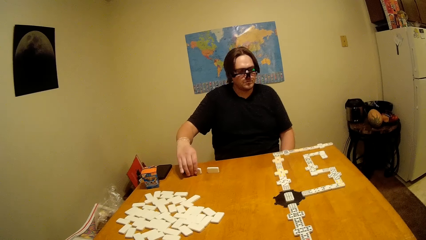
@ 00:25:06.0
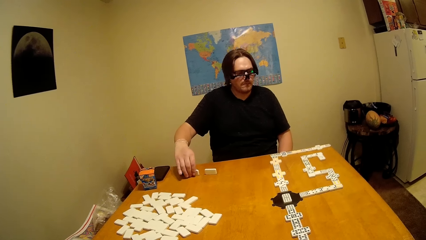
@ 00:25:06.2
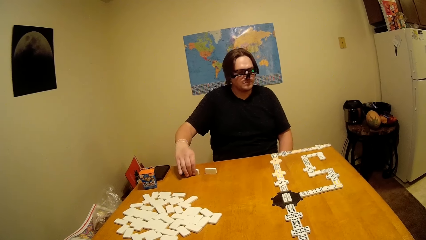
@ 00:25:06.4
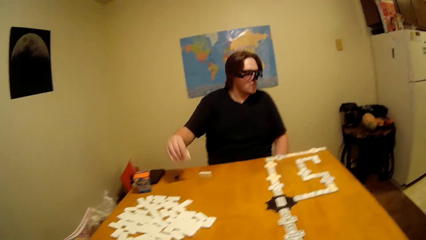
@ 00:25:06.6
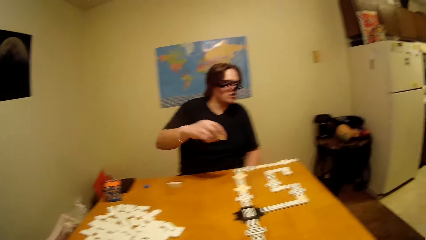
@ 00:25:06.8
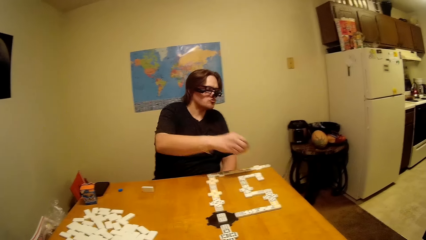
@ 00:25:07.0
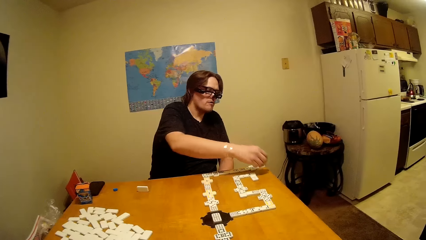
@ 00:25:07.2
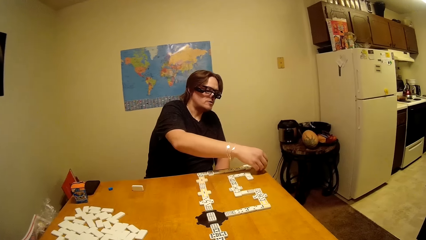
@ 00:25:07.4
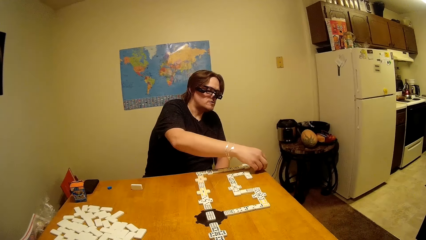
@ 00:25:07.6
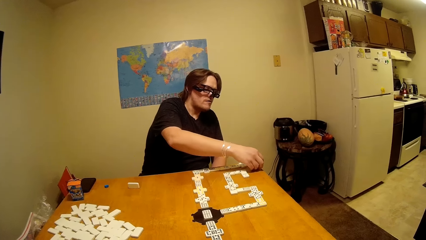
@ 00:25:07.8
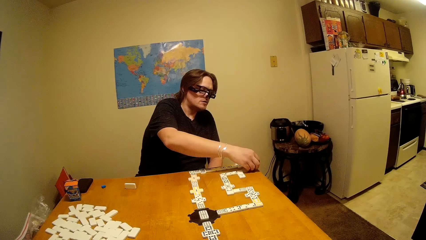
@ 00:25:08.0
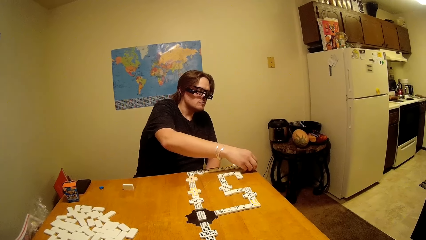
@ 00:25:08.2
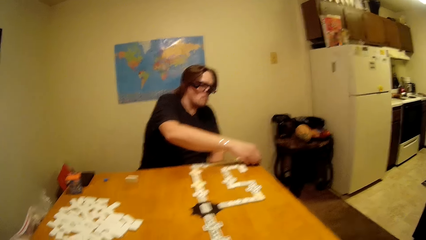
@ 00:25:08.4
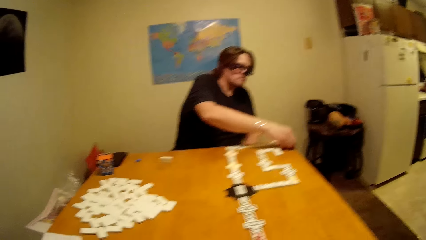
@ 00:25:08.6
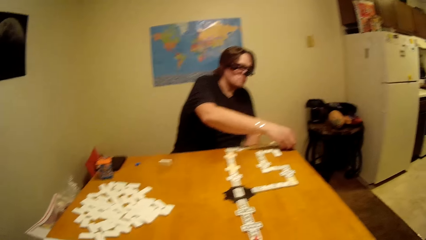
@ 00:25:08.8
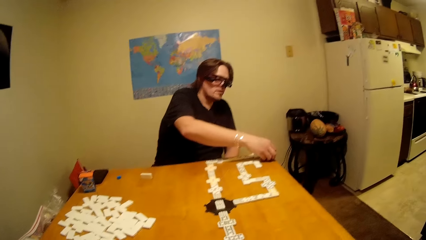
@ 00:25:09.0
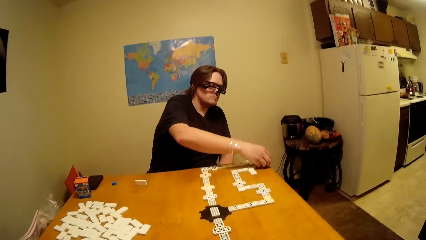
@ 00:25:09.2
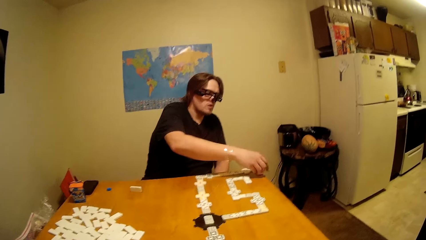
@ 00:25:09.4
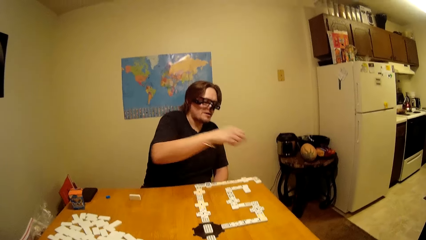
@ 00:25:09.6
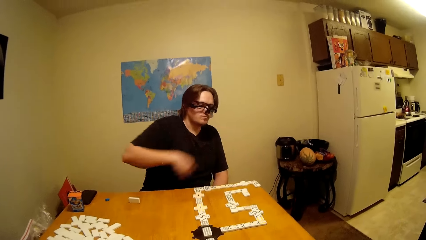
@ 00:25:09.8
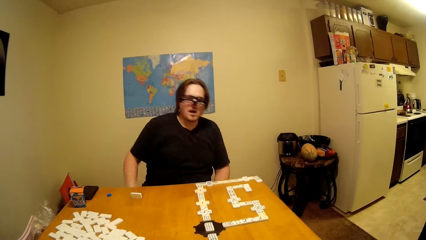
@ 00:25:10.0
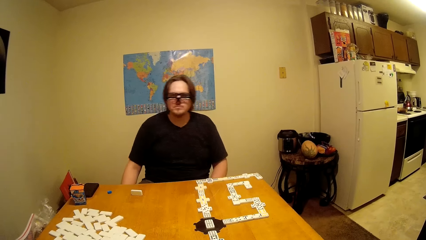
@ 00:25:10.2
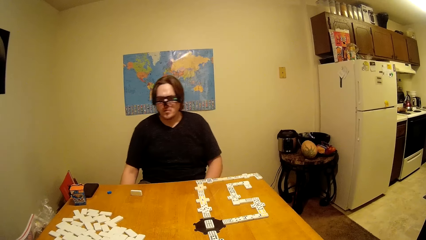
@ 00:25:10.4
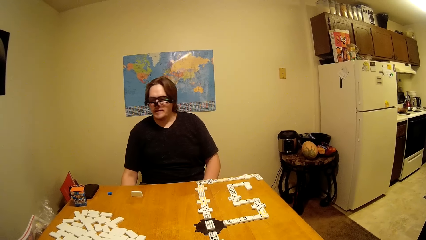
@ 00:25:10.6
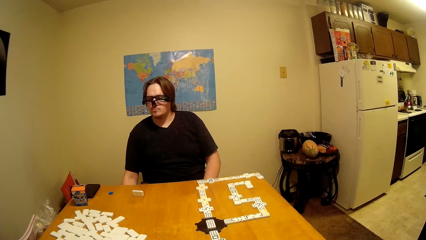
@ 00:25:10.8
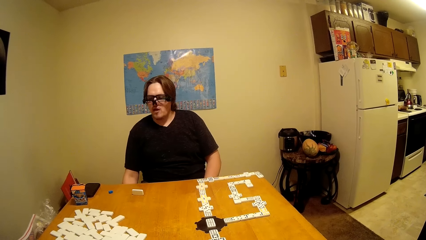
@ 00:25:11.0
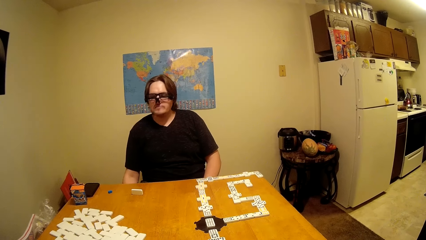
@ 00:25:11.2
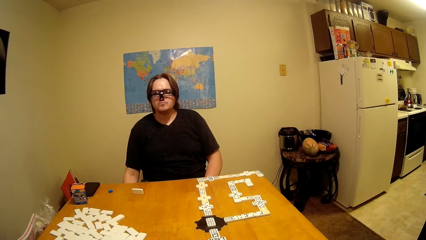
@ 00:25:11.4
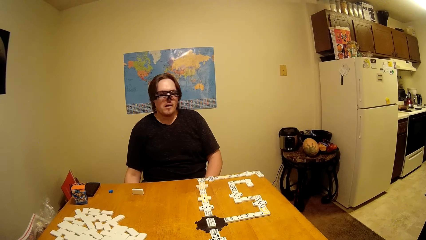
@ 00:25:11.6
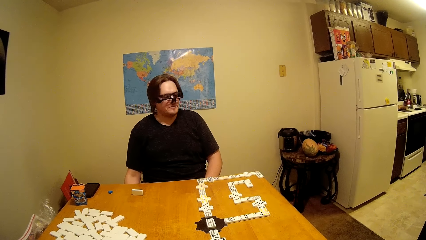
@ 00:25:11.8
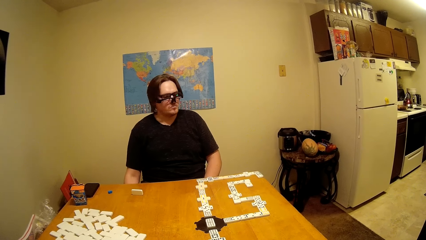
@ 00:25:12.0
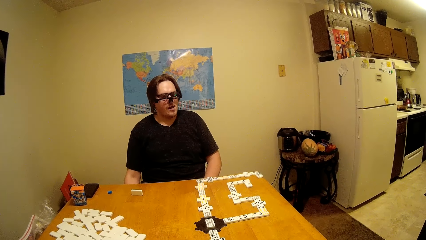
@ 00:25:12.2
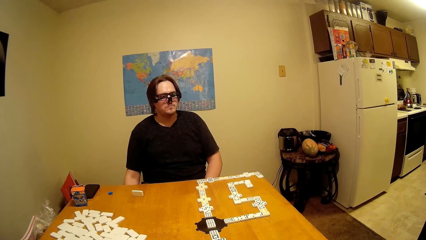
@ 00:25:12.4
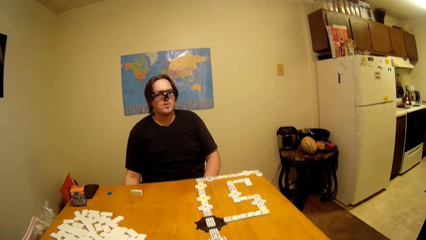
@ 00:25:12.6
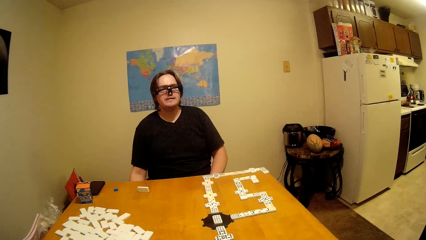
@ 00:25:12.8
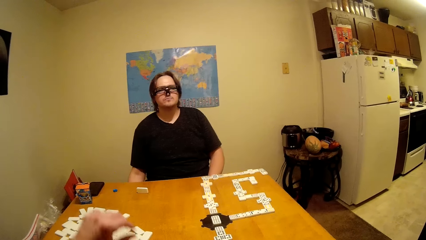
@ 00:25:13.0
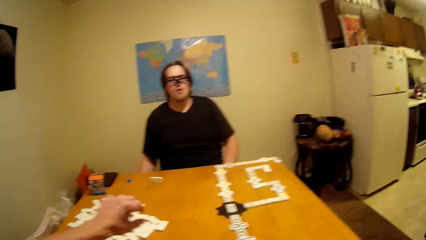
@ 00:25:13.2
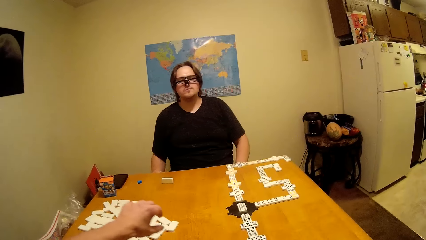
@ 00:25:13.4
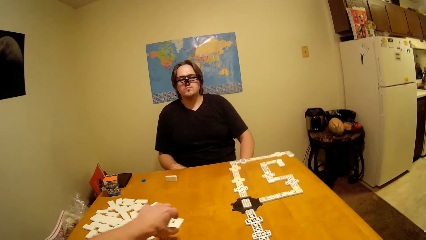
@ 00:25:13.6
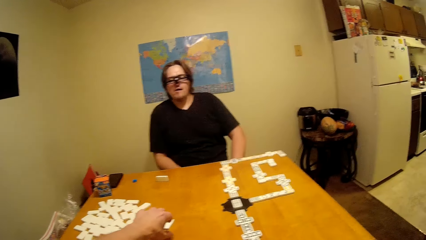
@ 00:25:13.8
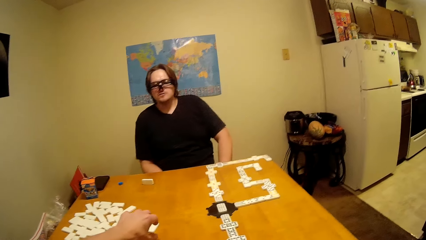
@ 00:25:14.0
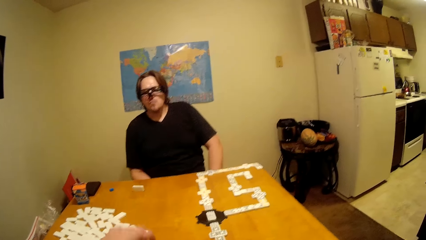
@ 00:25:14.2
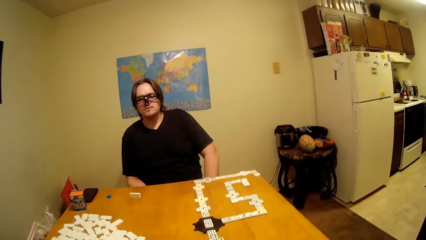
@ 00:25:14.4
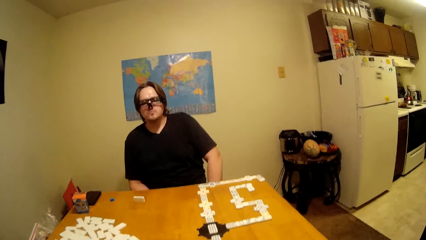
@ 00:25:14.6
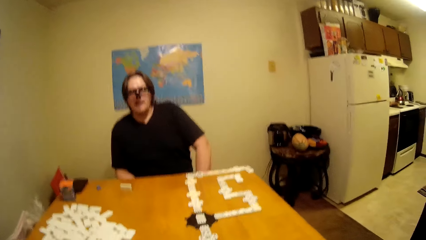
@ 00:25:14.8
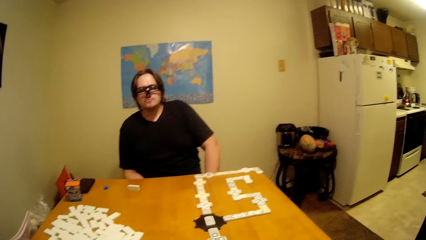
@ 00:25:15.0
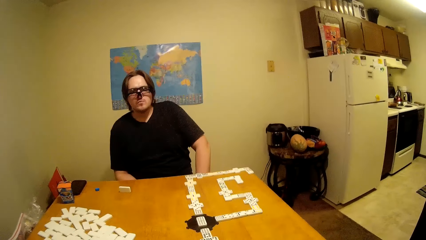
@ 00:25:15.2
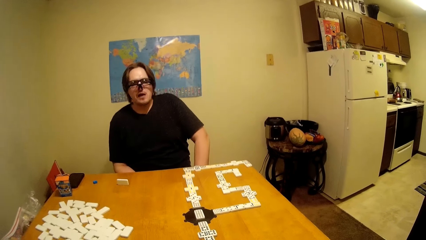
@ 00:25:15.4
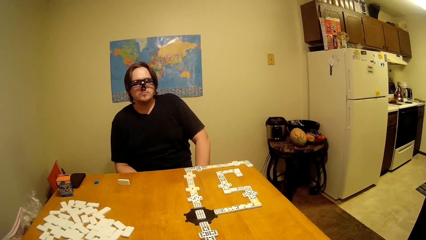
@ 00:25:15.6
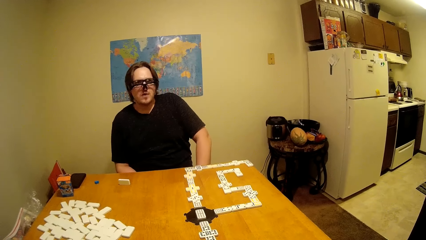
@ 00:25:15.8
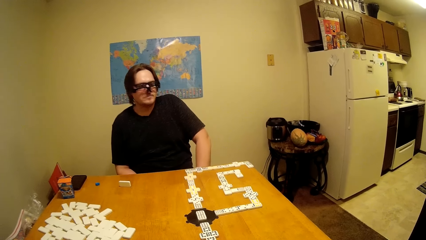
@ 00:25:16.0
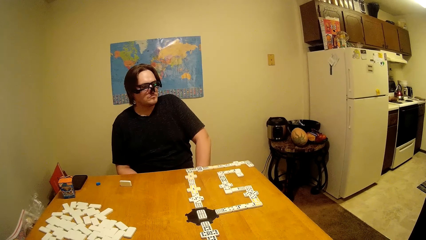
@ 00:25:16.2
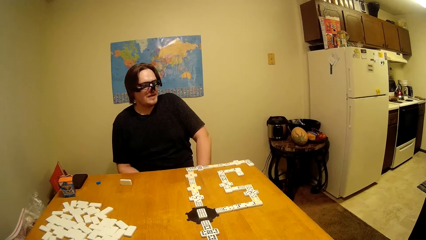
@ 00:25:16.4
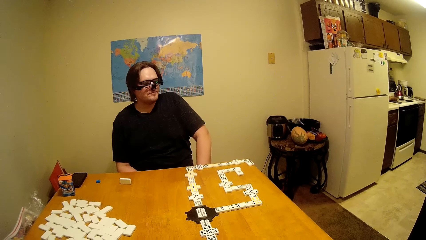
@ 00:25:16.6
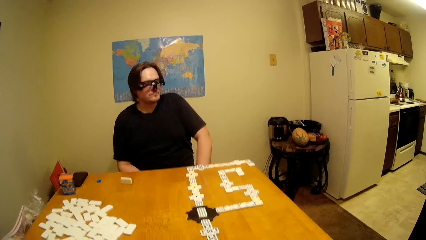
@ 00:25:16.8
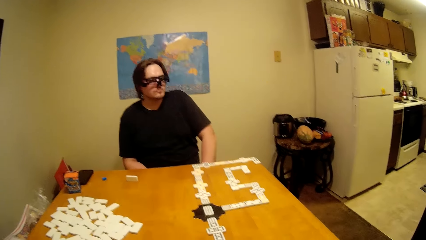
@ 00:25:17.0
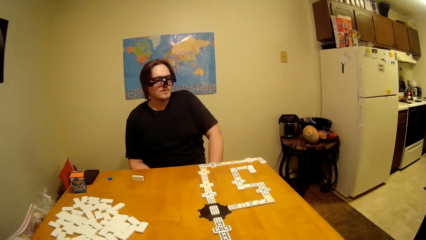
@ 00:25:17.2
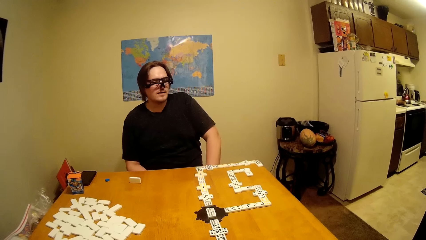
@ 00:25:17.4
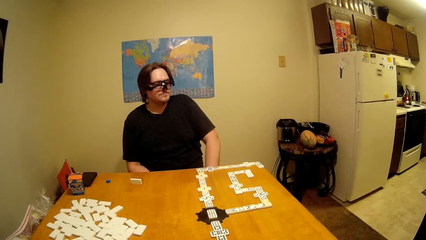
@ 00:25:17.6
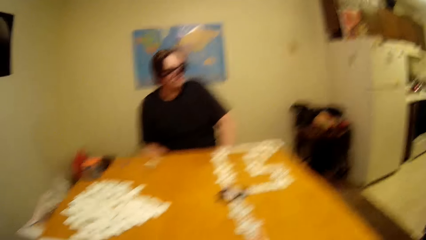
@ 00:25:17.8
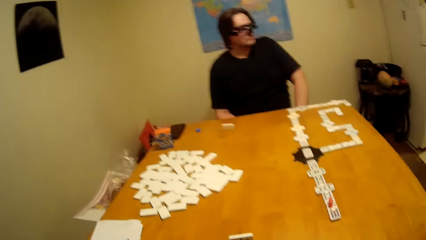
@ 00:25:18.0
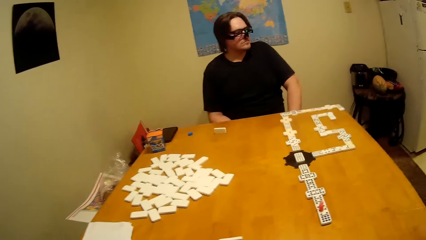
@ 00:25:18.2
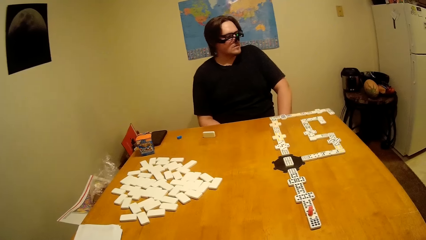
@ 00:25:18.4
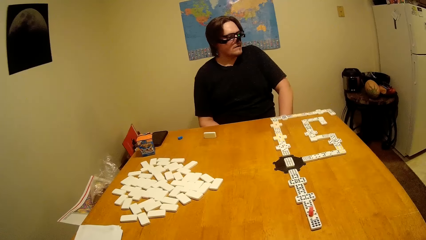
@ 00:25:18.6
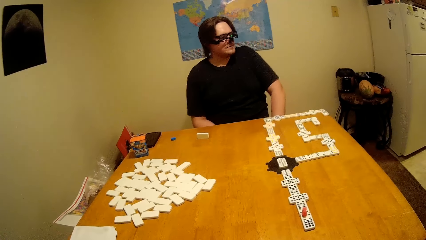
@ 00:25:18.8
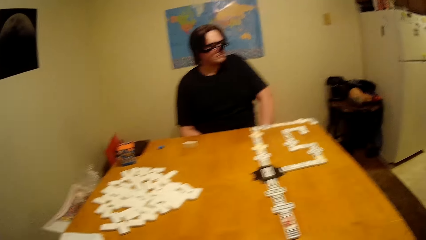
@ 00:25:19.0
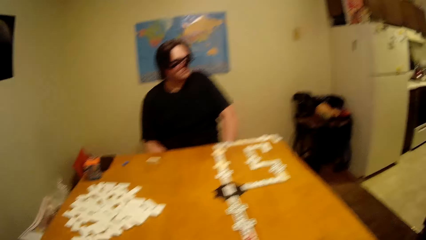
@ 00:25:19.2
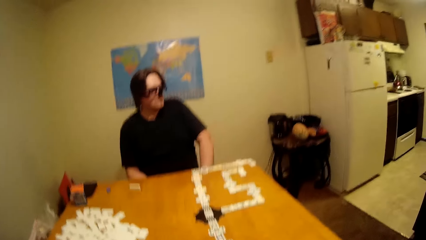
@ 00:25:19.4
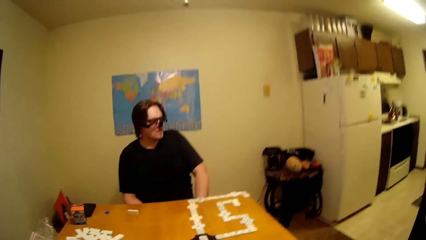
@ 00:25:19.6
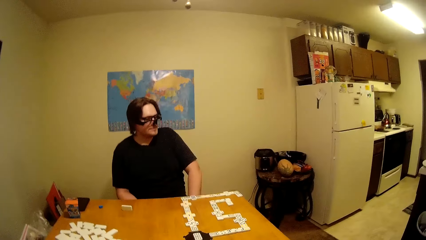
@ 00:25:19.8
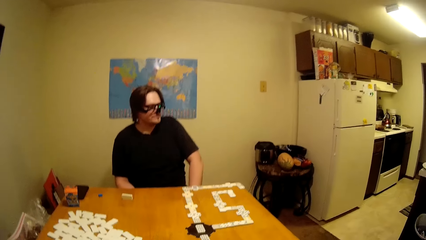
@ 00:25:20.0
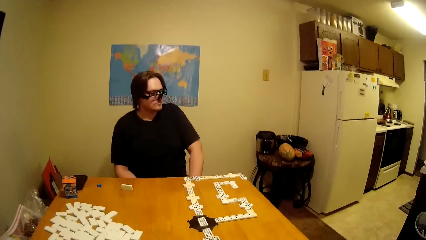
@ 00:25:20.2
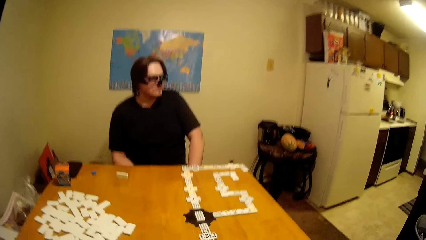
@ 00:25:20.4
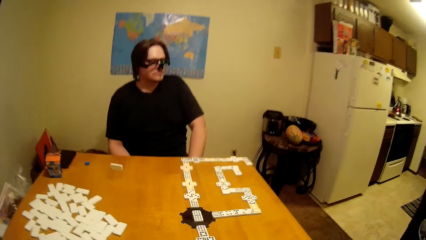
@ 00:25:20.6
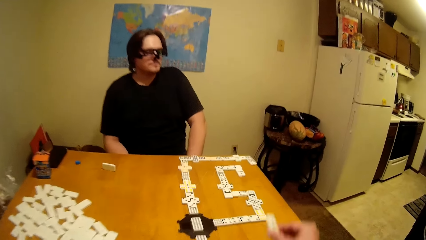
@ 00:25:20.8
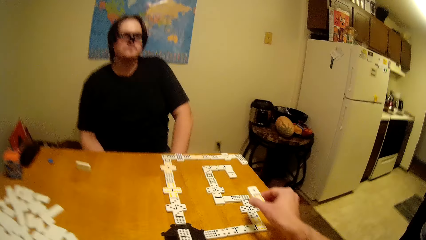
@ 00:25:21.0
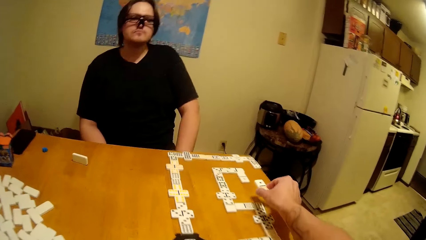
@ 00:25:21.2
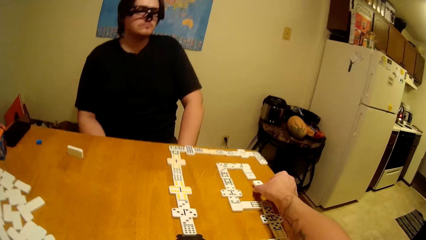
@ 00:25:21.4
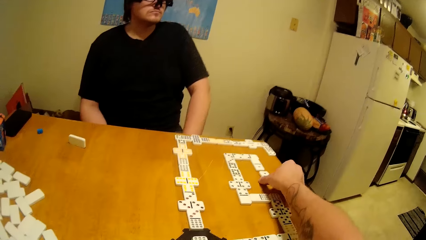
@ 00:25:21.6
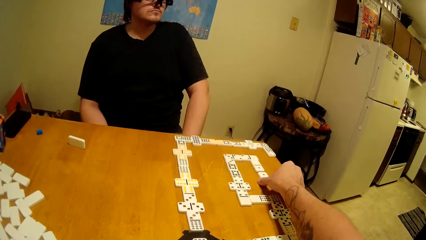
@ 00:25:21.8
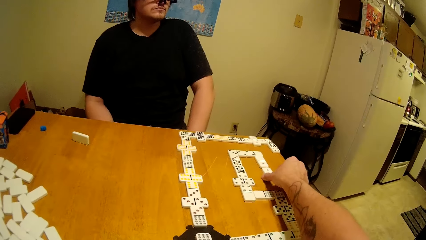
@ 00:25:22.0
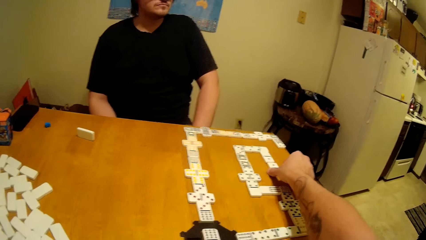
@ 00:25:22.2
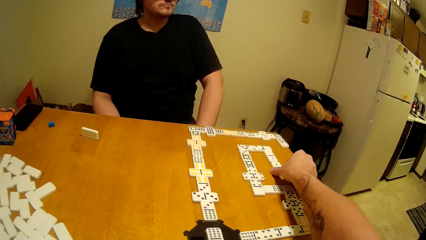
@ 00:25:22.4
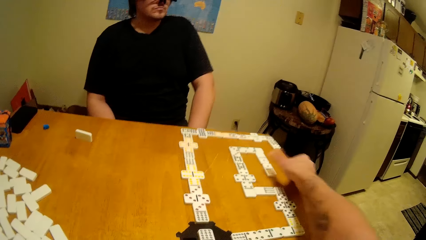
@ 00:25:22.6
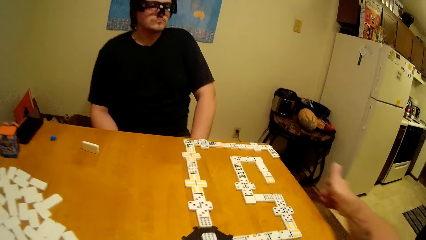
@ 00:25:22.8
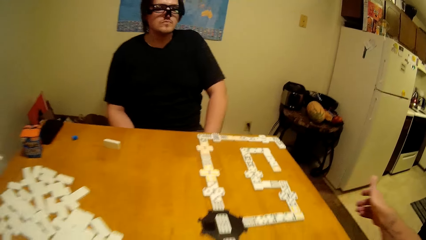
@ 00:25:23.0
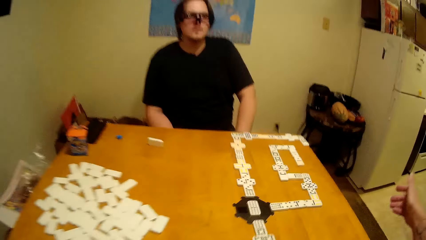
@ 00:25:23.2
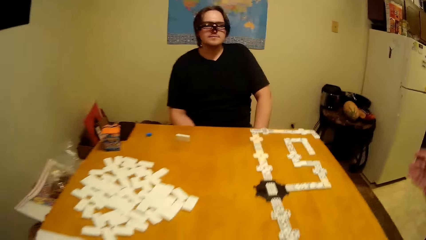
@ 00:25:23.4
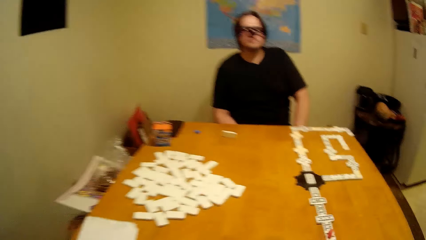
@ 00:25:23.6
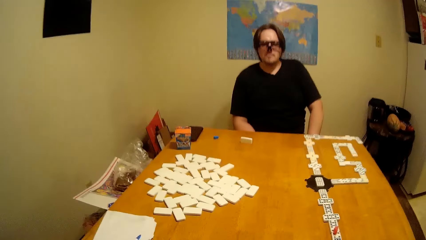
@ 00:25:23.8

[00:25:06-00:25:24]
The camera wearer arranges the block or domino. A man arranges a domino on the table. The camera wearer talks to the man. They arrange a domino on the table.
